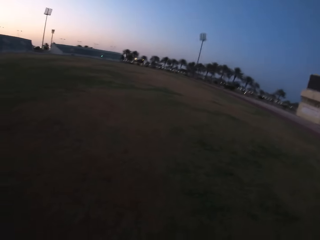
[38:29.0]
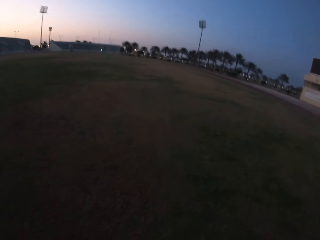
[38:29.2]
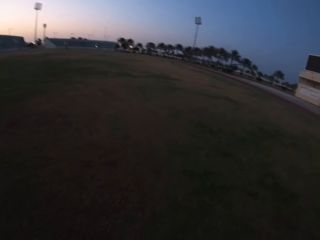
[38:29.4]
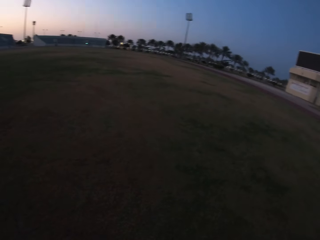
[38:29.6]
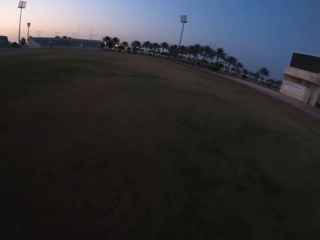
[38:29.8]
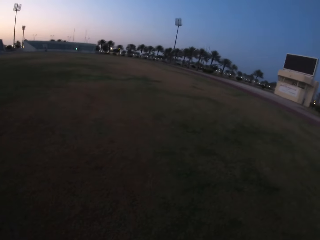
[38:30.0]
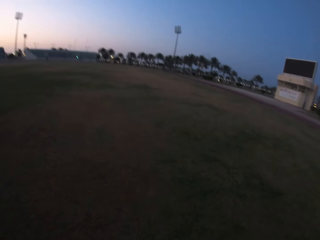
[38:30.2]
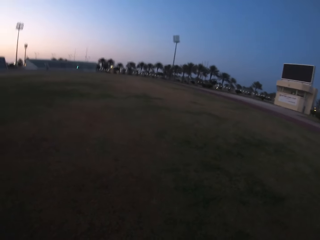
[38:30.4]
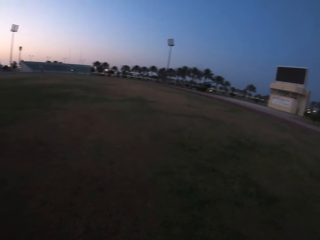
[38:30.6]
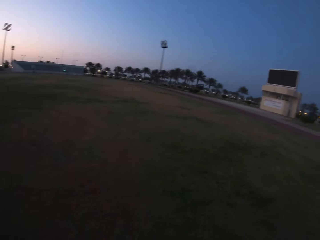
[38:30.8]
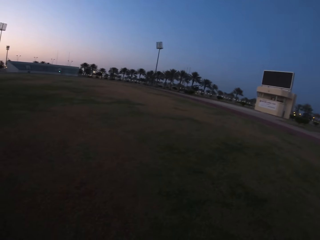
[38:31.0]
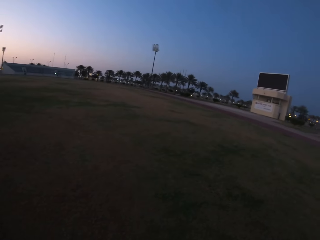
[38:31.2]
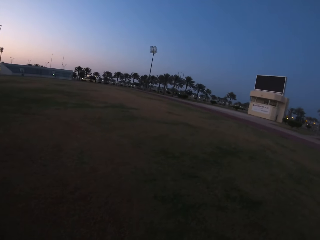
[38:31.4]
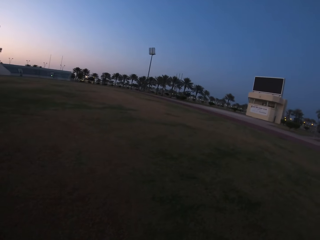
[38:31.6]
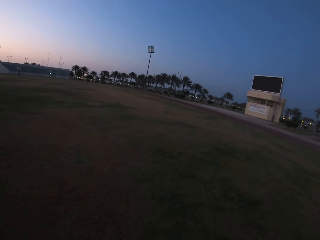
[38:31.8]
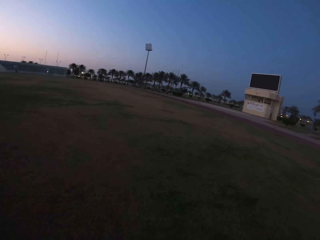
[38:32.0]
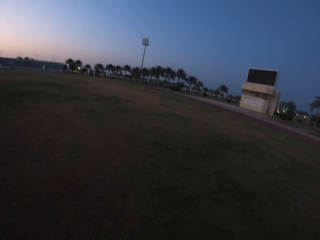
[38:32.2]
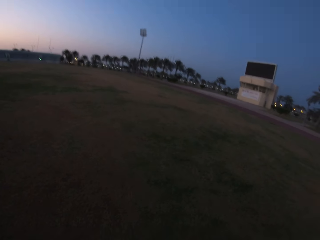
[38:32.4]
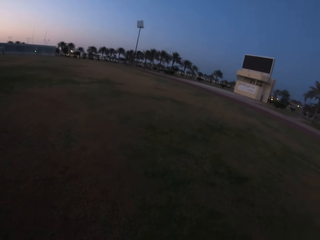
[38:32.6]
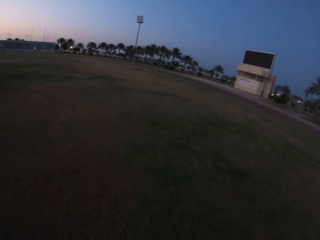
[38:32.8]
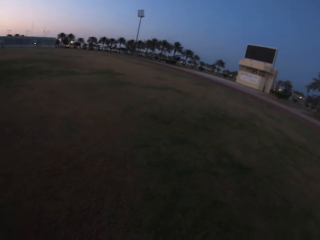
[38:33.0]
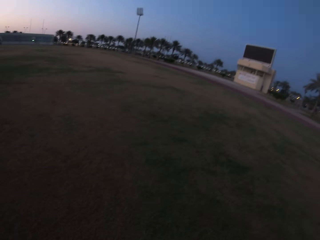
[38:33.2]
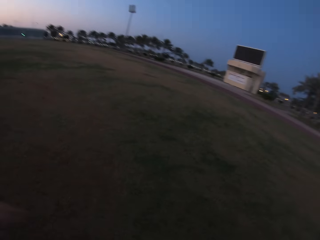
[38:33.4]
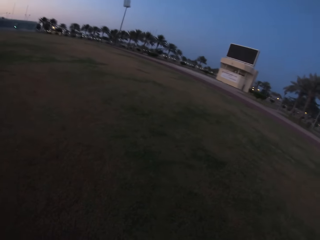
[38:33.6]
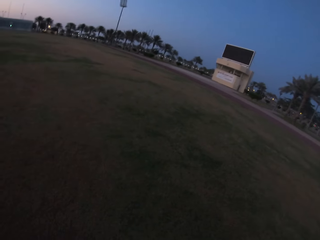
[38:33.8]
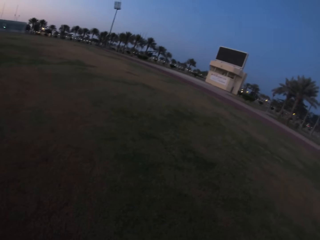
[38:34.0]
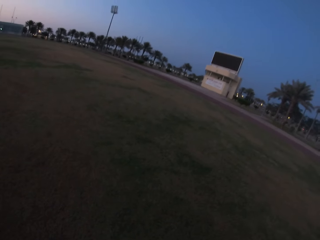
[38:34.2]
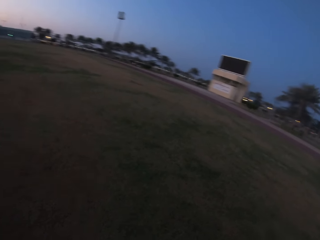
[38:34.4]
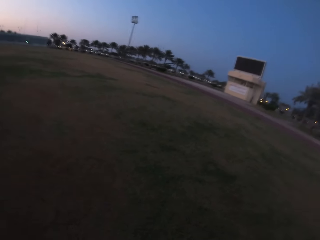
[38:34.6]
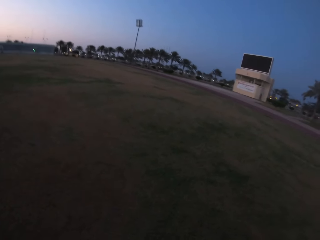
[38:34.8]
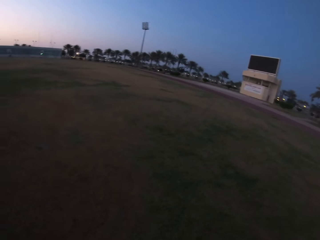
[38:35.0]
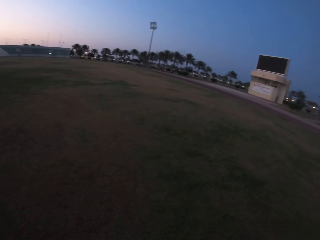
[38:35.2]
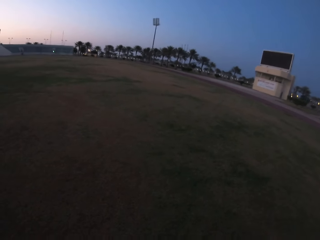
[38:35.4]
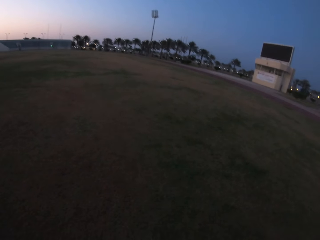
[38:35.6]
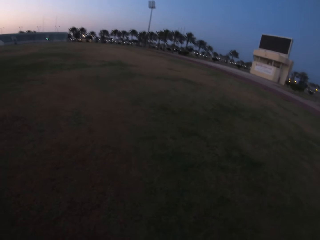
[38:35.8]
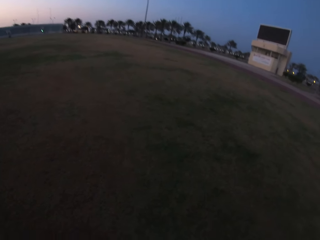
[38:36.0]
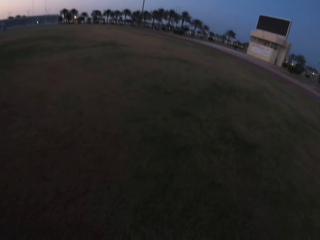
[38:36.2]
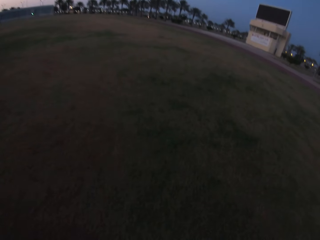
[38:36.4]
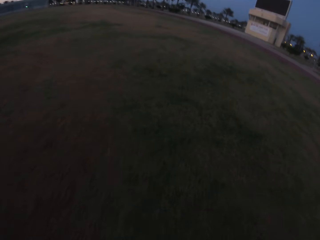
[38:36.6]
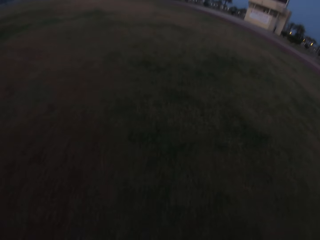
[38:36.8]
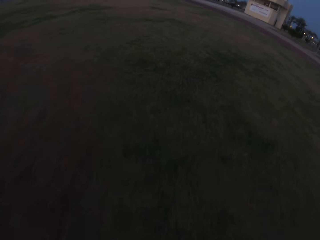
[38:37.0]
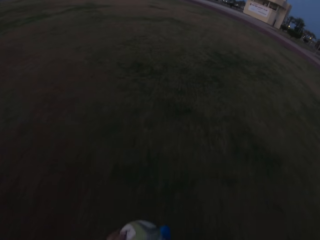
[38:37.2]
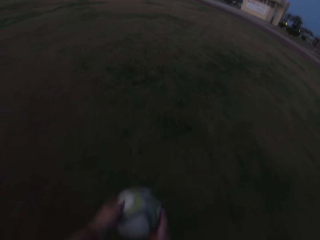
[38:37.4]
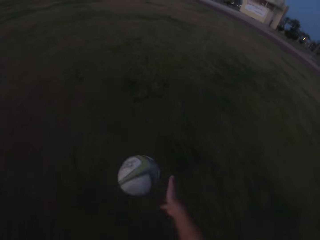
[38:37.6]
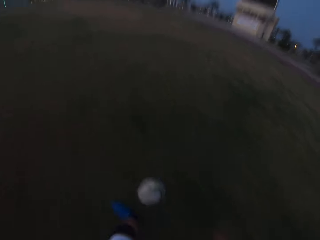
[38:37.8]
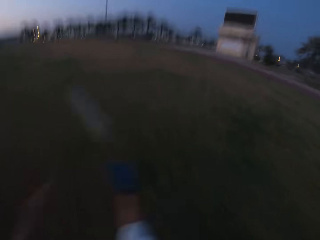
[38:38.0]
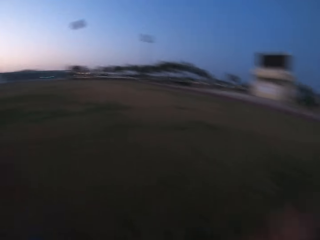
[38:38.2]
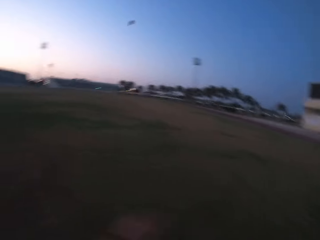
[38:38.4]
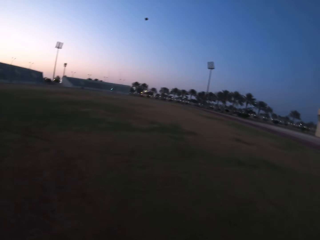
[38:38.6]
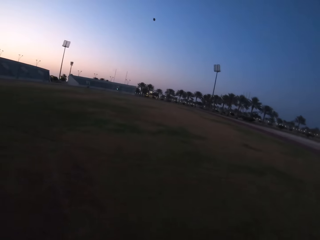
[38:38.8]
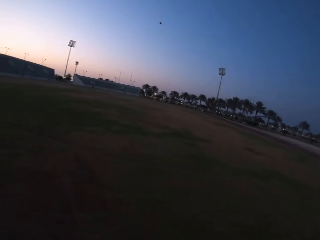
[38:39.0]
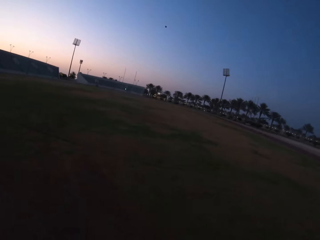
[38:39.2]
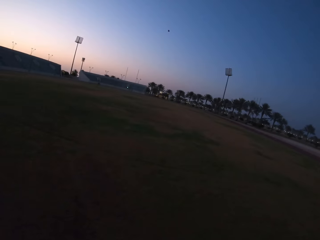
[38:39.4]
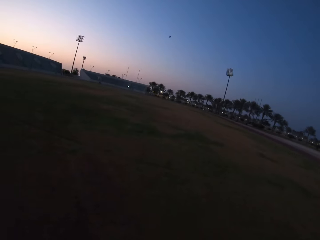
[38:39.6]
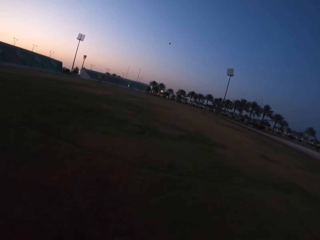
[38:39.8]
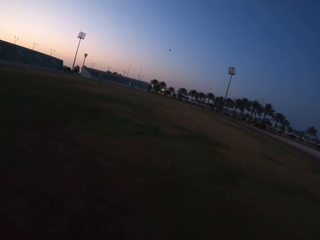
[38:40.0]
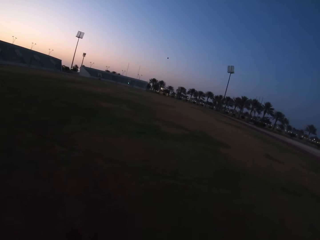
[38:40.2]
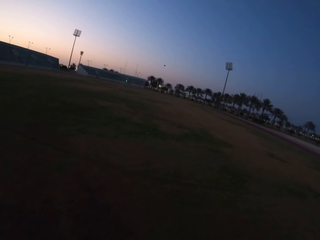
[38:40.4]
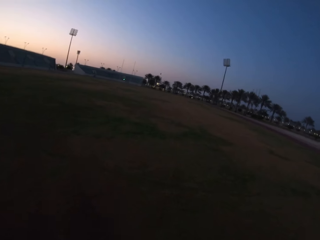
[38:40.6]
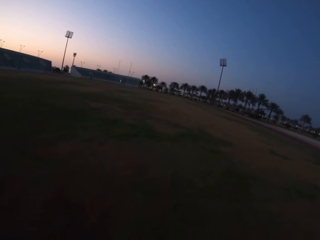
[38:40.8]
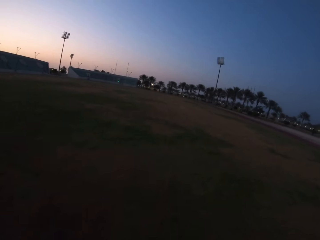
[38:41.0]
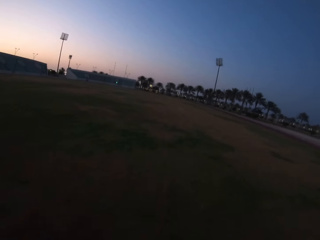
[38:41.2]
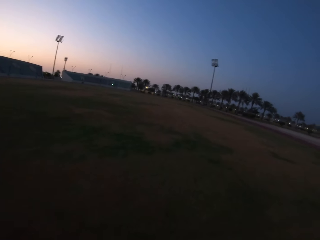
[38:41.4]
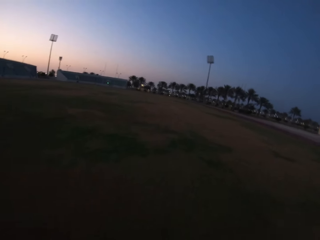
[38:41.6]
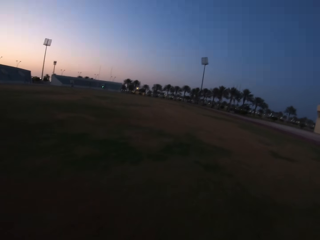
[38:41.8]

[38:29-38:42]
The camera wearer looks around the field. They kick the ball in the field. They run towards the ball.

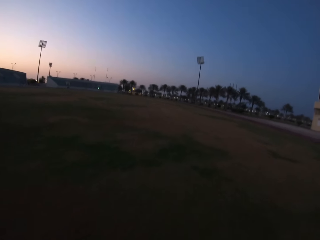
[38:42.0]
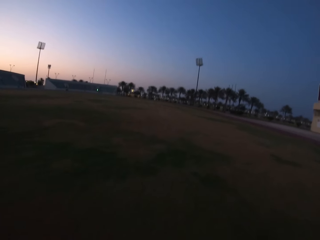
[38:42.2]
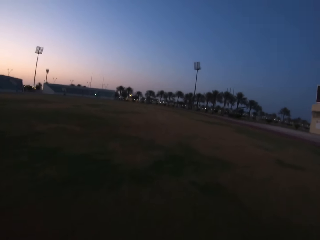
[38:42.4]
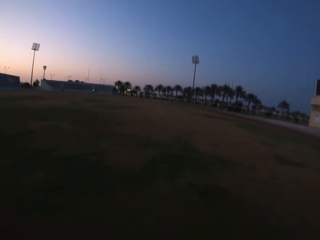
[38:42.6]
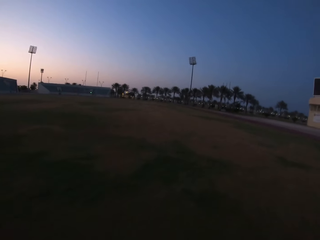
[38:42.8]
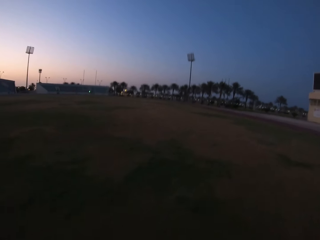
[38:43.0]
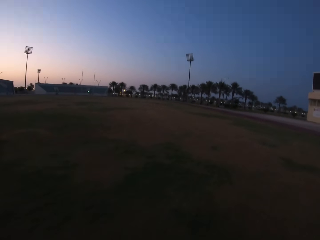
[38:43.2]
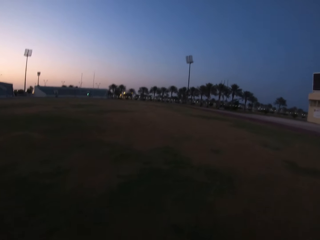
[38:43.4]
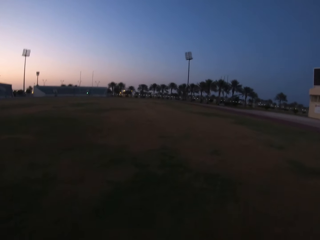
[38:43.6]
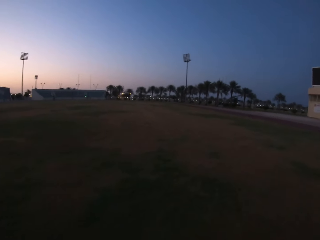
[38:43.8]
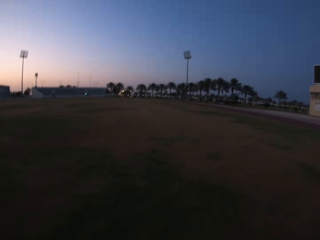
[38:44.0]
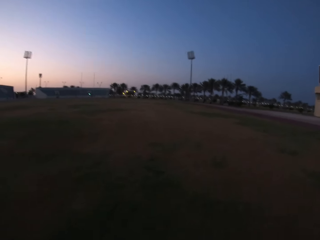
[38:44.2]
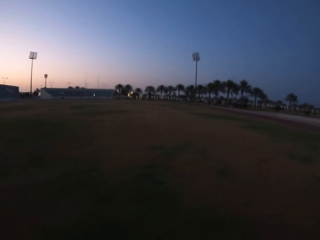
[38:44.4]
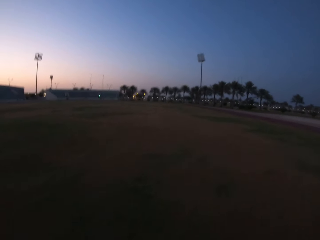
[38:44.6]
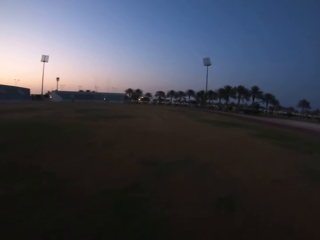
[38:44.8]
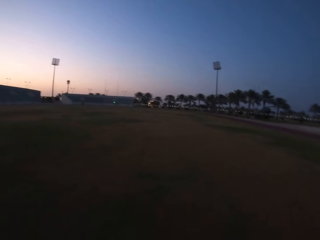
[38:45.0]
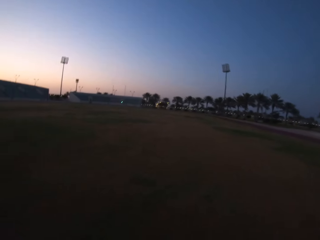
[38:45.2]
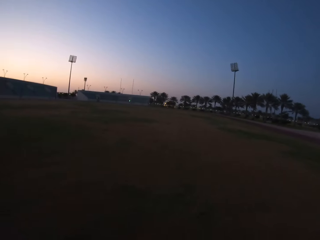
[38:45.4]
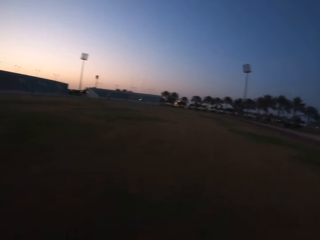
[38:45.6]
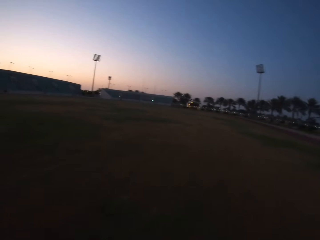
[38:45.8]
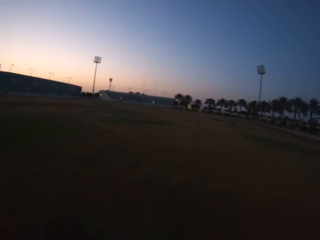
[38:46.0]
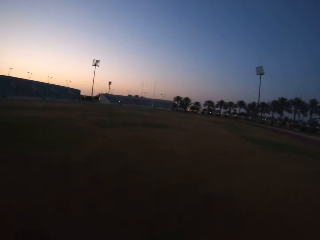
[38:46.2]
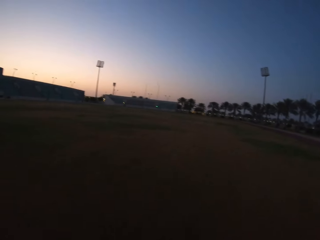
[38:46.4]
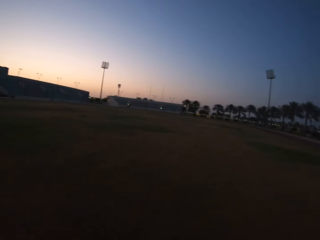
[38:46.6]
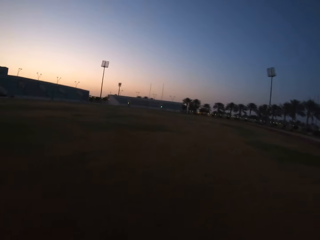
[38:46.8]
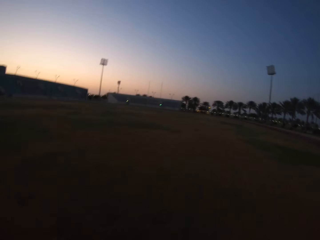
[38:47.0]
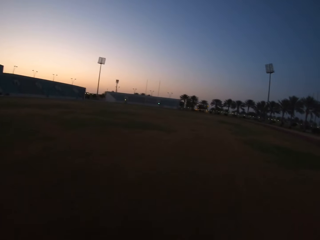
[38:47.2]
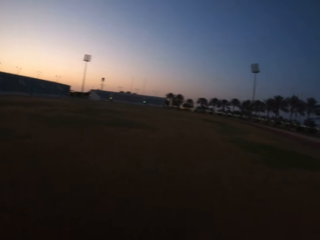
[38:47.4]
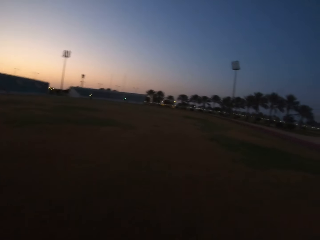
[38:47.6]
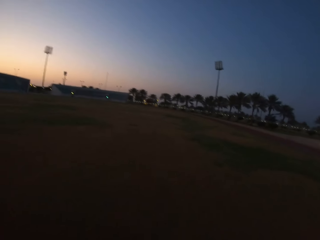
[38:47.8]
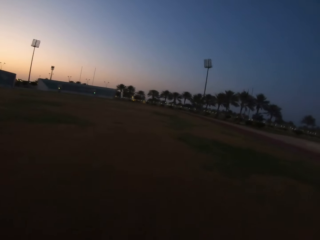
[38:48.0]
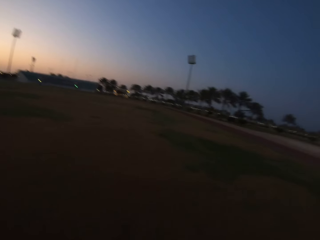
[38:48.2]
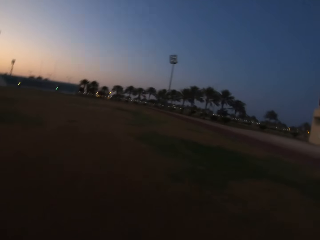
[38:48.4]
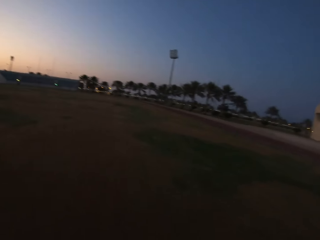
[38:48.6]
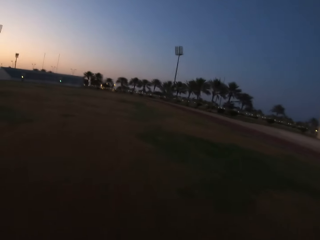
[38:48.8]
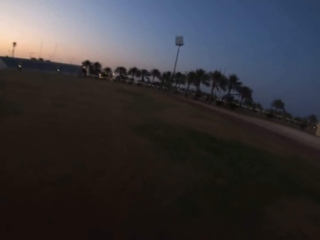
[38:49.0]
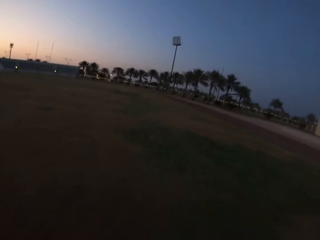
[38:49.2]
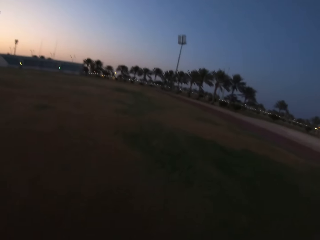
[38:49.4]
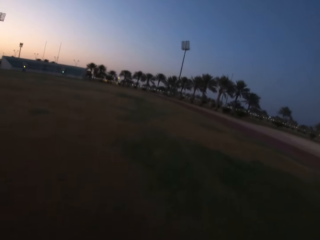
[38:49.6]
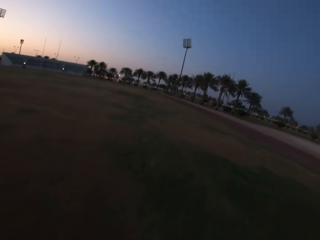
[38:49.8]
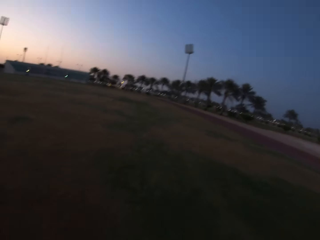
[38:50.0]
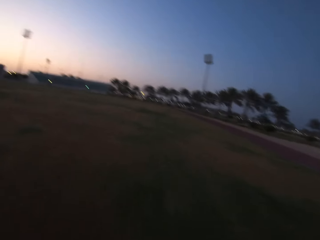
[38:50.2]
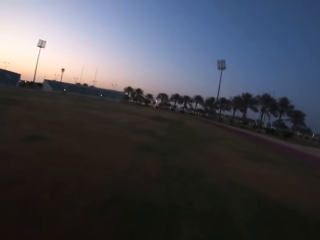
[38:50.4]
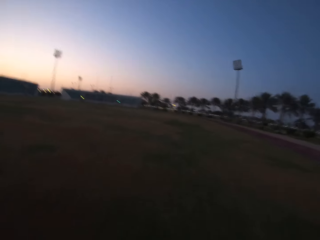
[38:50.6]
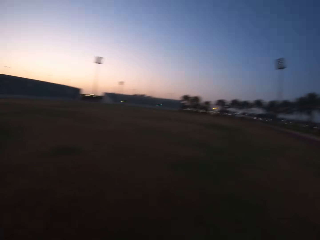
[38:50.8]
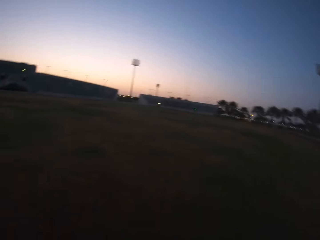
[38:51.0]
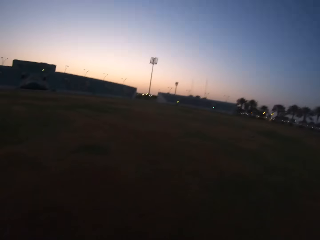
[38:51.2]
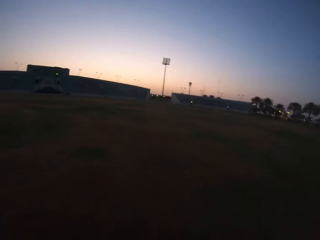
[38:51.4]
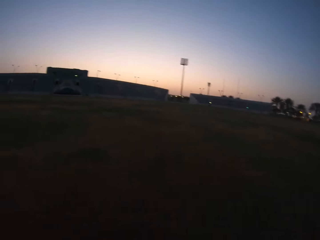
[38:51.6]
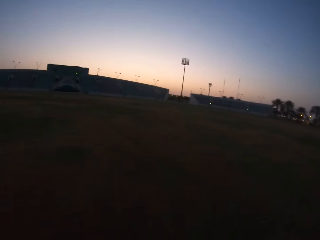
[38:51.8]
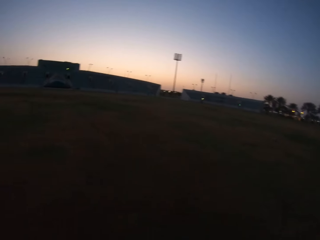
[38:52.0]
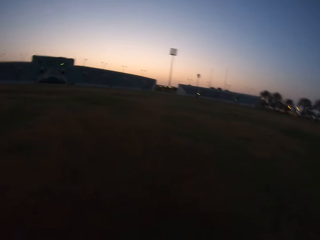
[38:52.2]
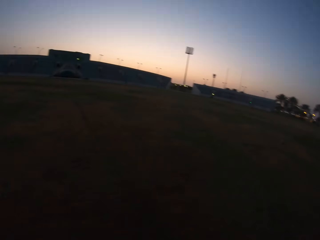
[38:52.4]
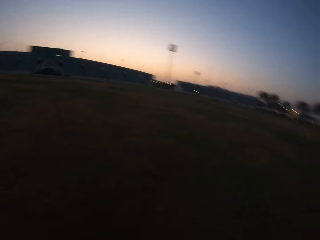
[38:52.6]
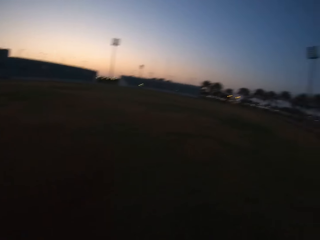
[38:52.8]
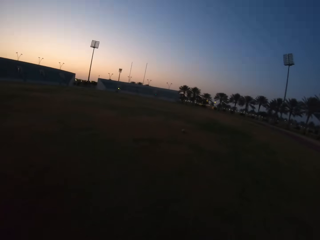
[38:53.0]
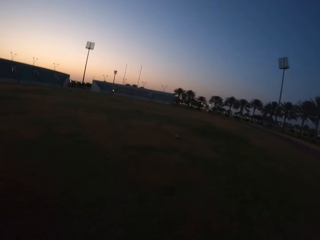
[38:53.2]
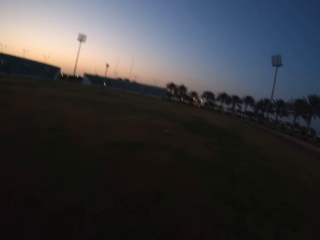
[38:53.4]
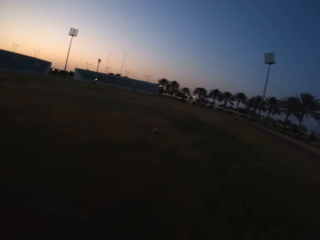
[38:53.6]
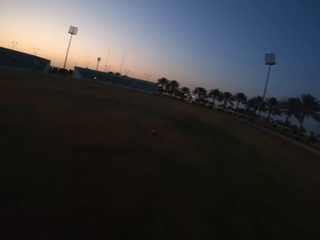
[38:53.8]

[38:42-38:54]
The camera wearer runs in the field.
